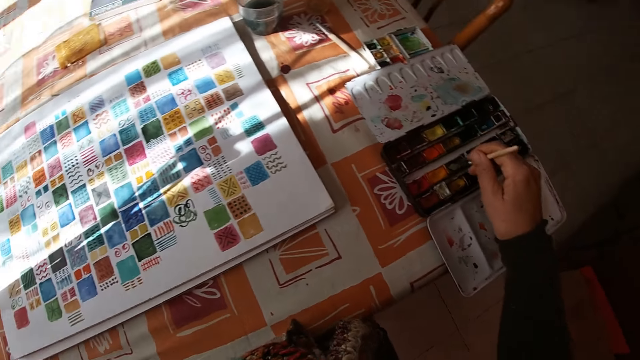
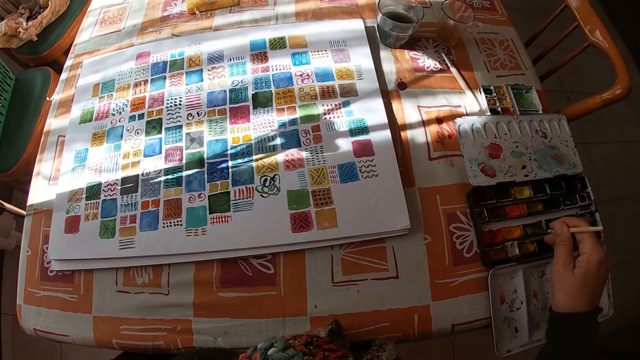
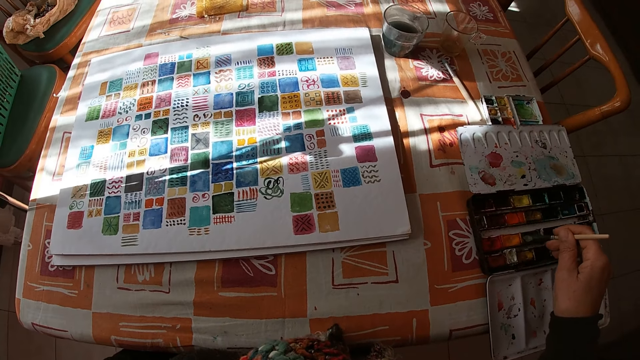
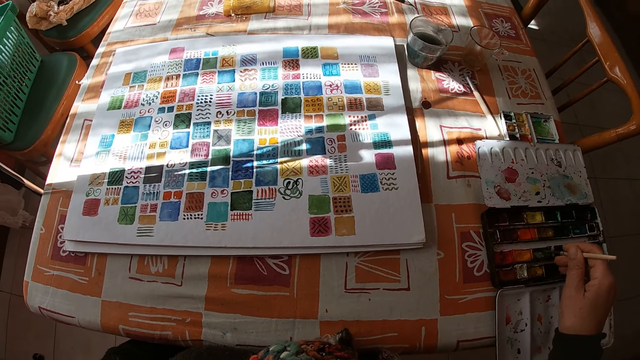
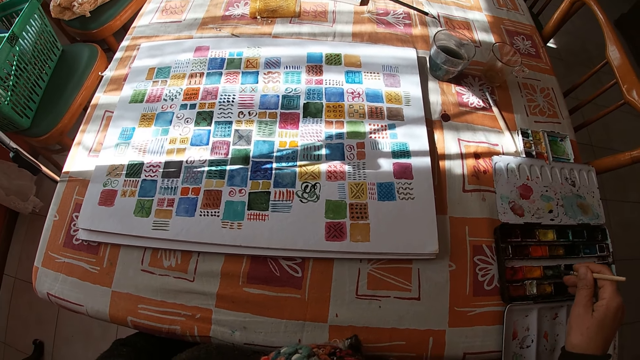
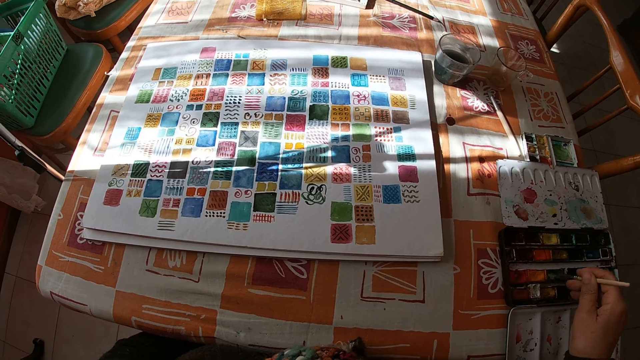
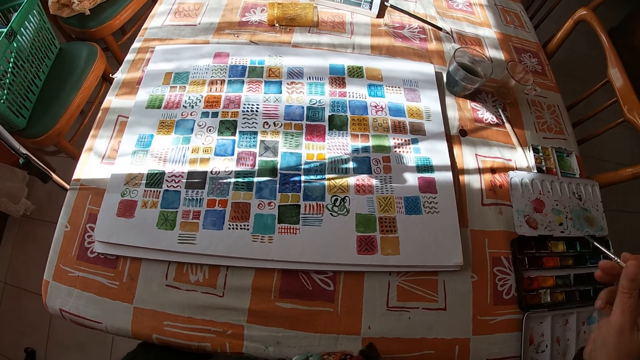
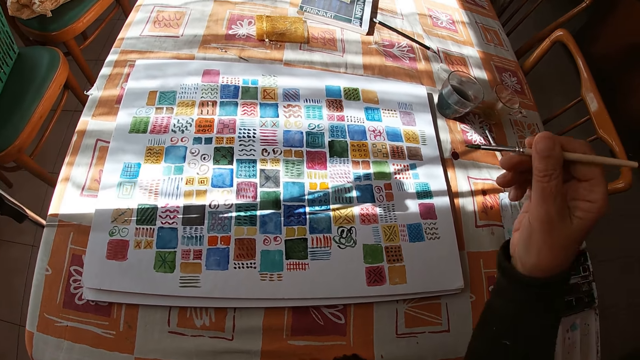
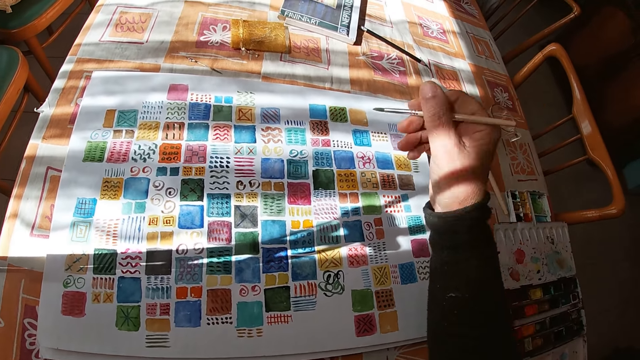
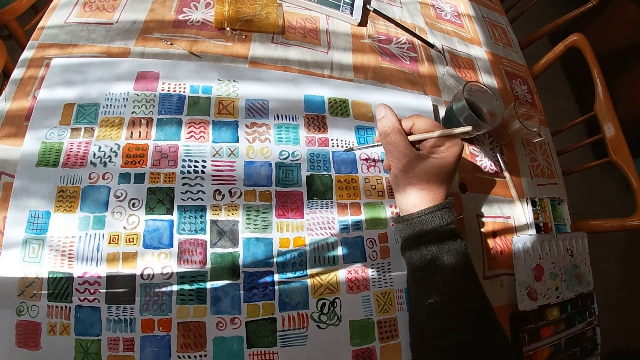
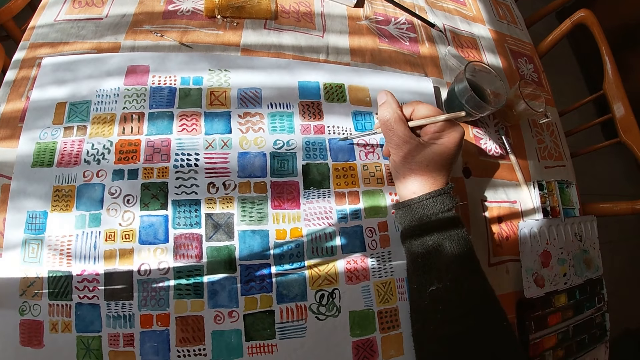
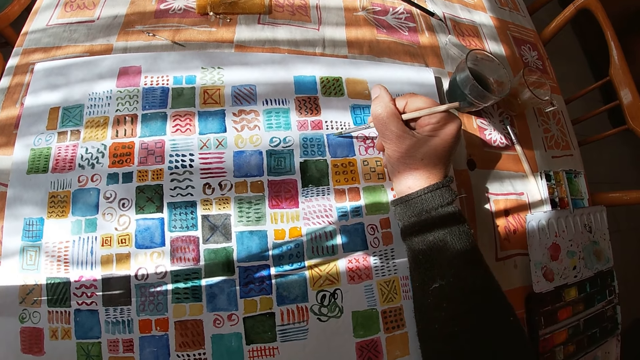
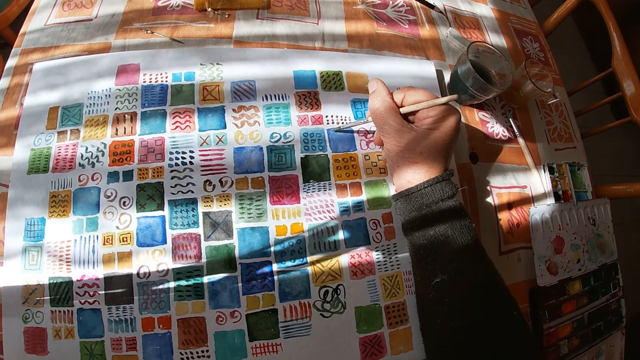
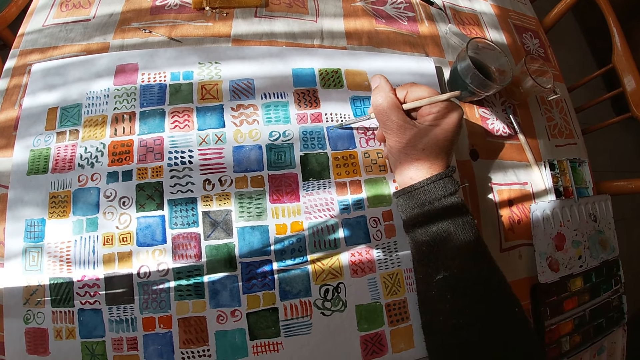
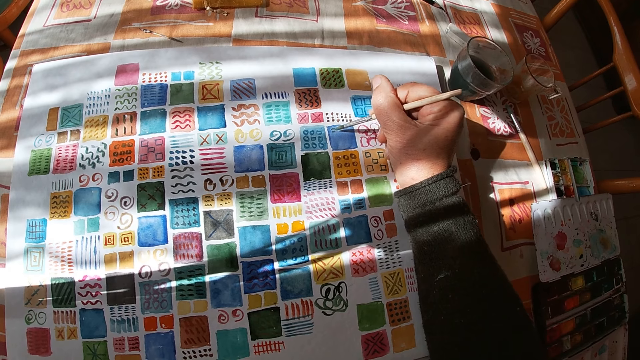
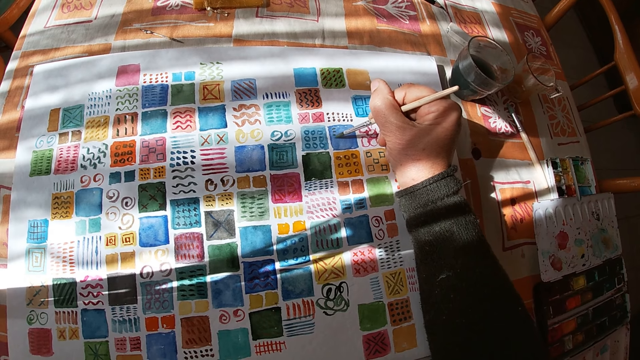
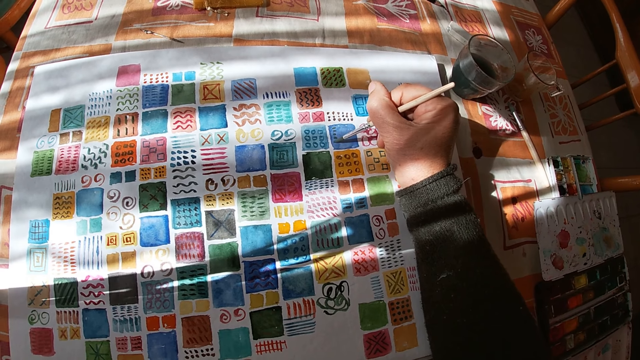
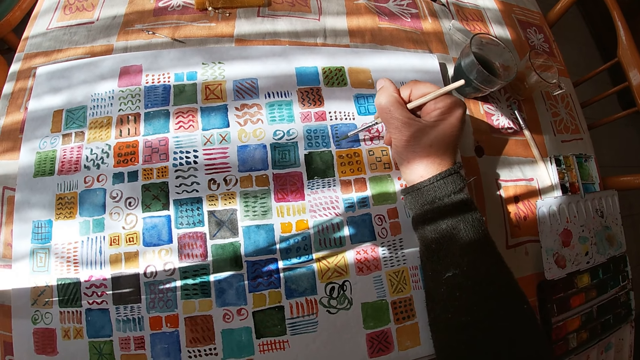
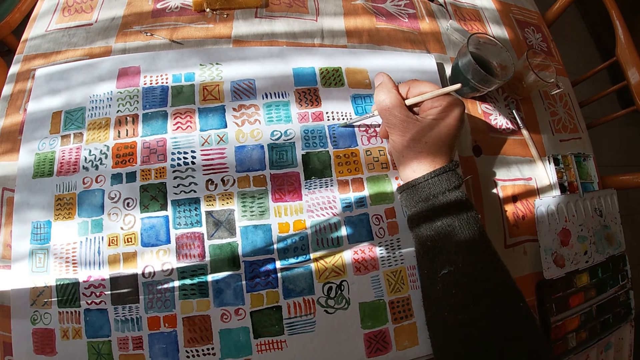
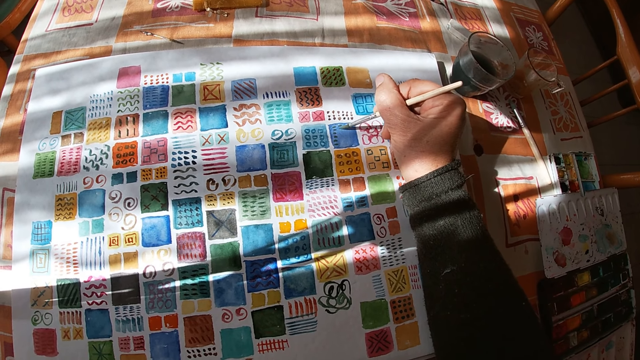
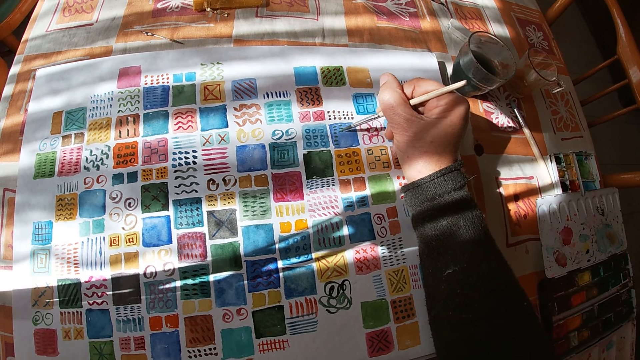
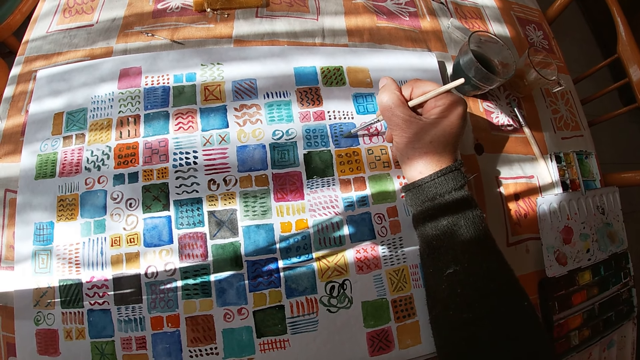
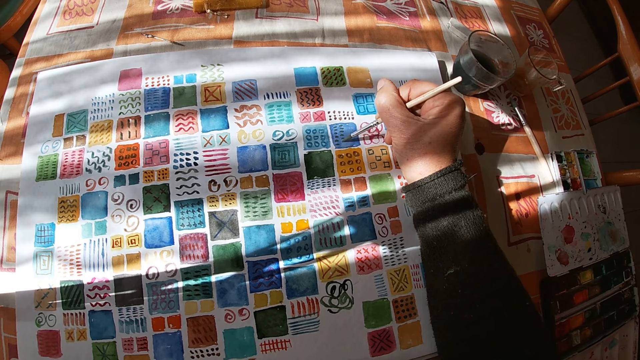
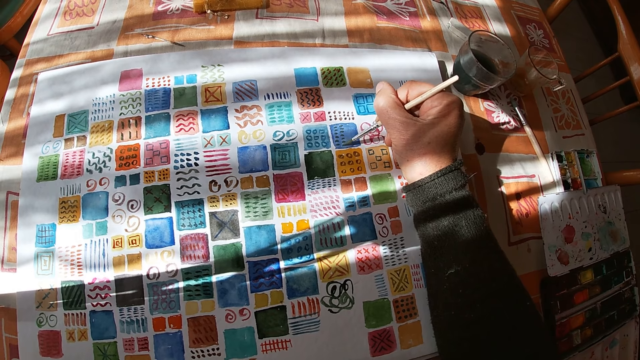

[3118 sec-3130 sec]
The camera wearer dips the paint brush in her right hand into the color palette on the table. She holds the paintbrush. She paints on the canvas pad on the table with the paint brush in her right hand.

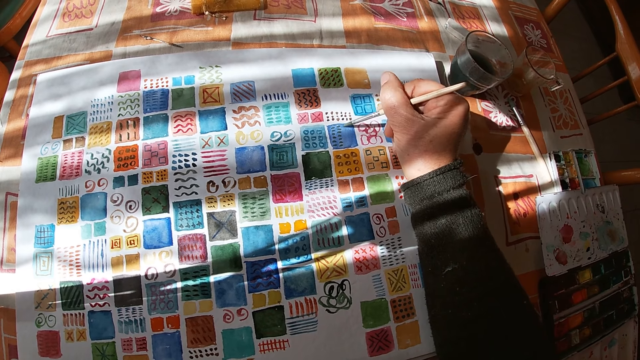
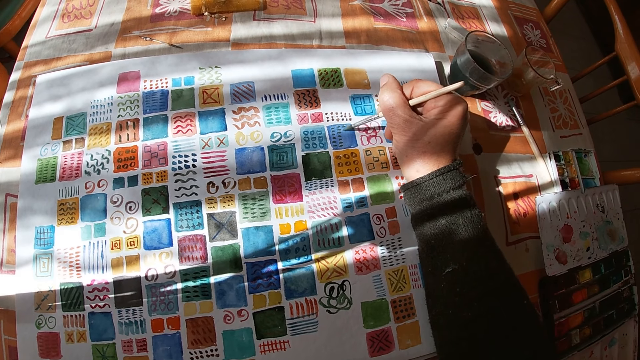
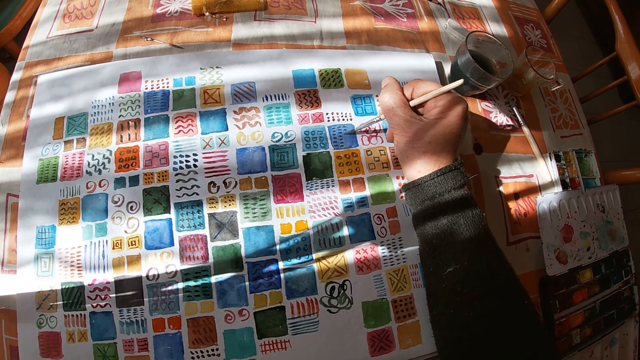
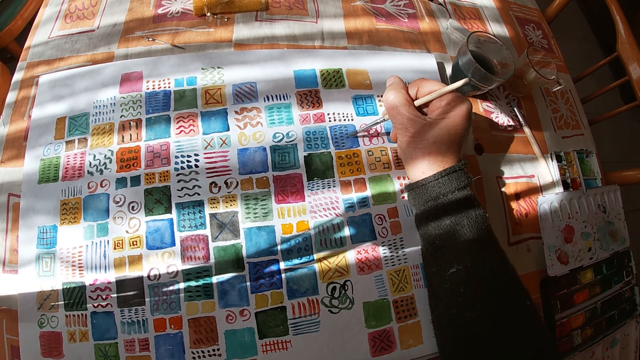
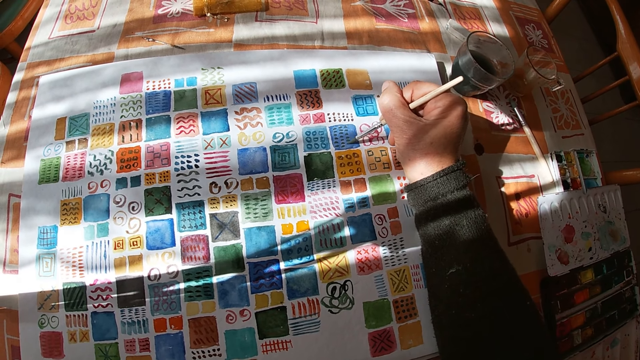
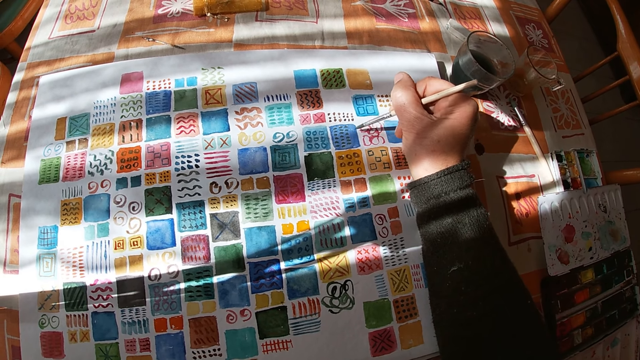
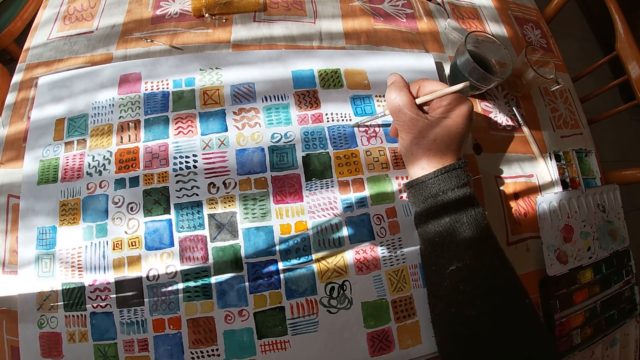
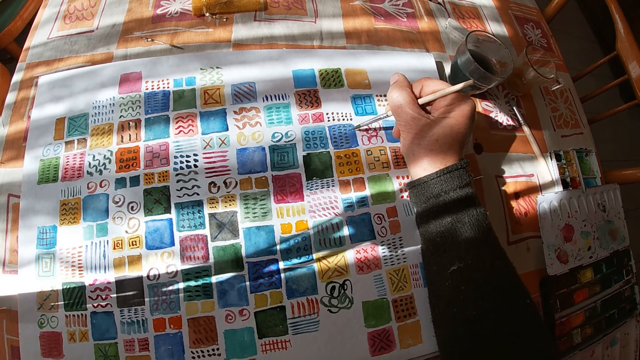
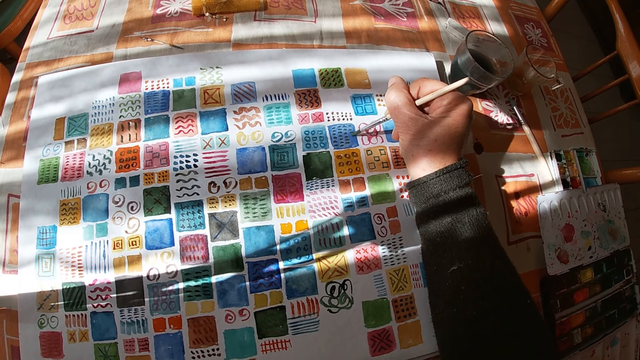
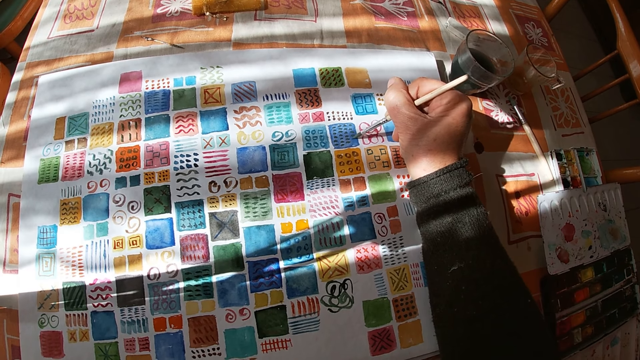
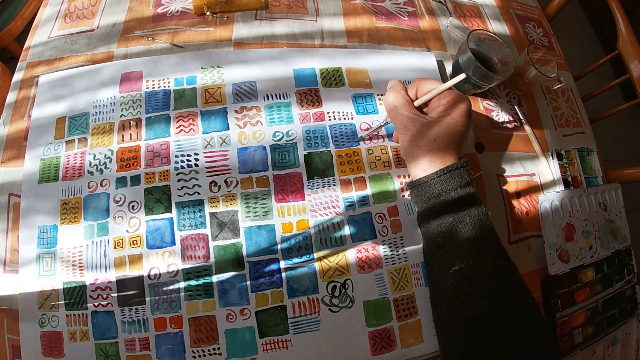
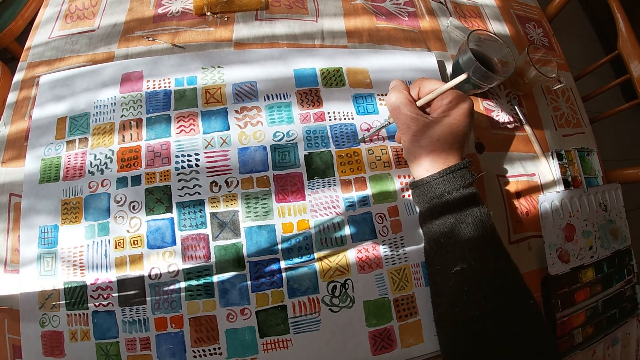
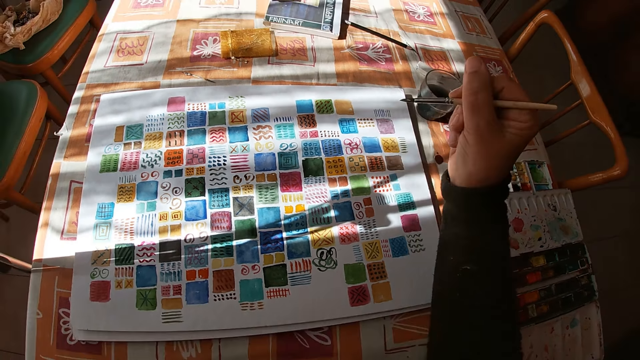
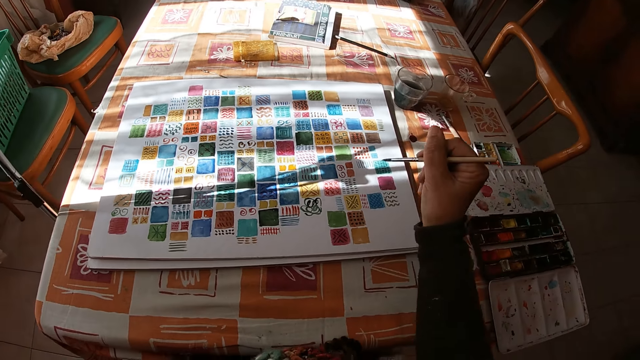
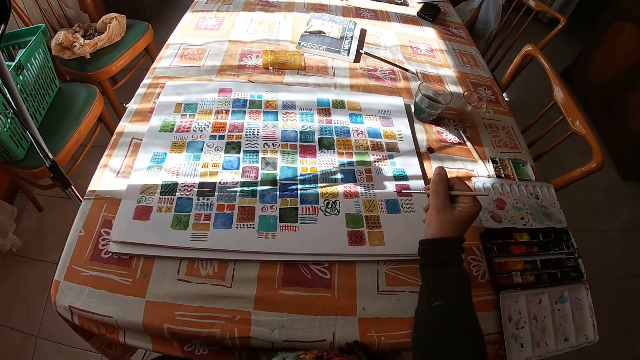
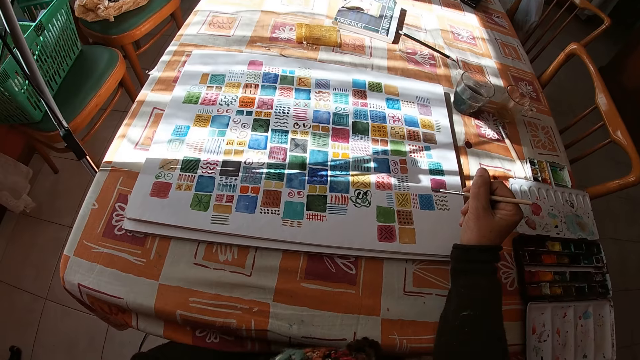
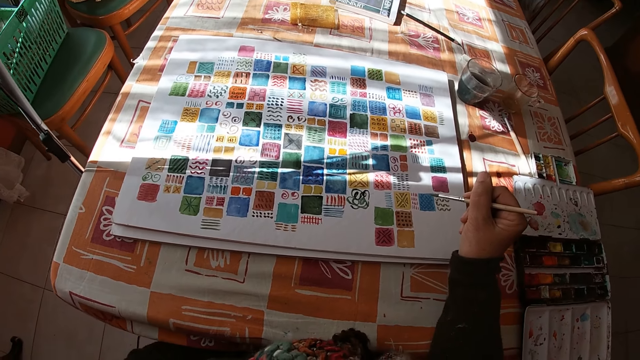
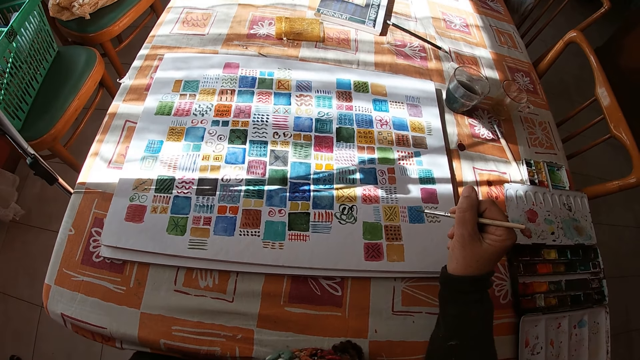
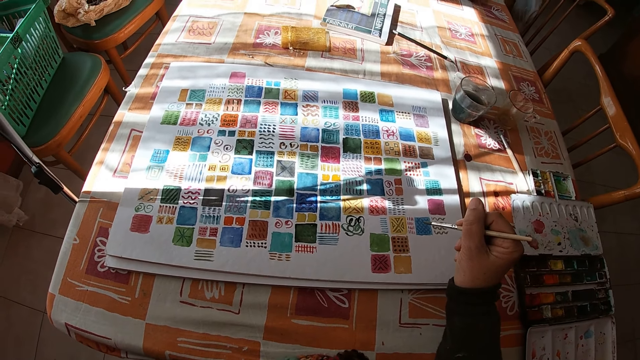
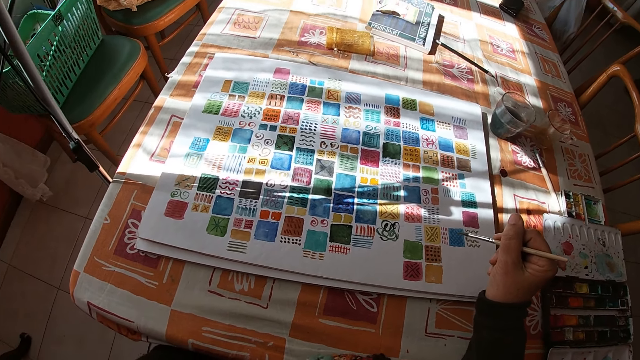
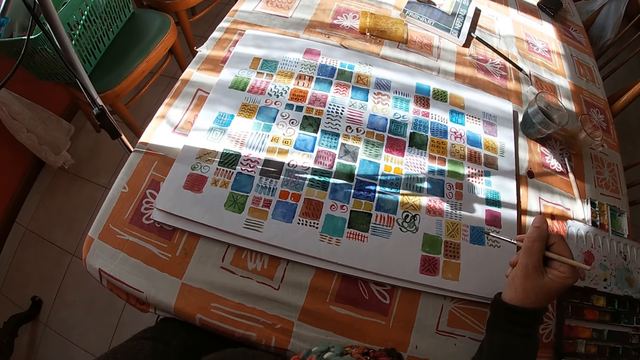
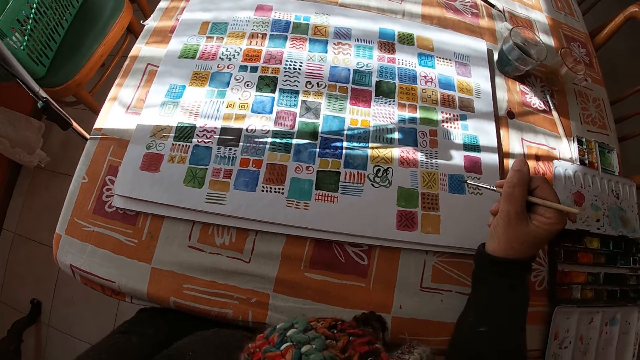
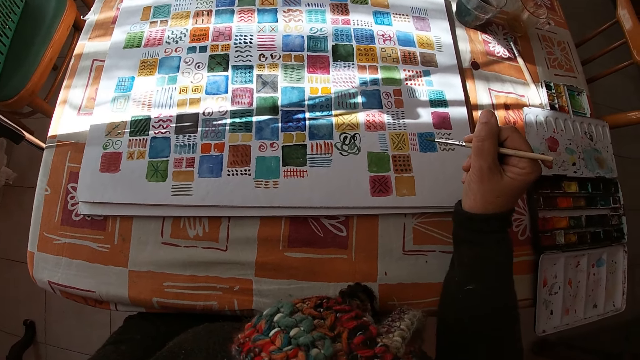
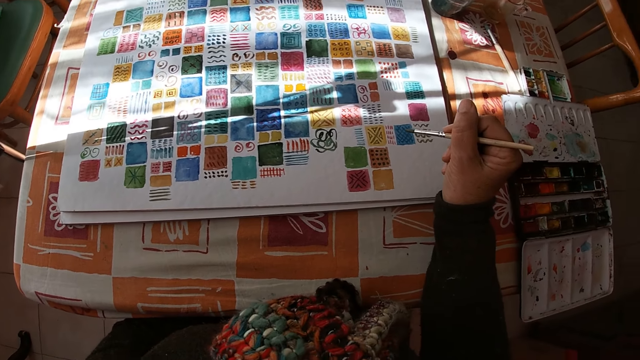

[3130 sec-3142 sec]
The camera wearer holds the paintbrush. She places her right arm on the table. She looks at the drawing.
